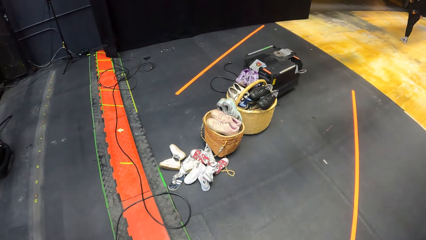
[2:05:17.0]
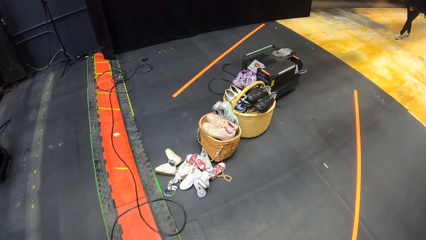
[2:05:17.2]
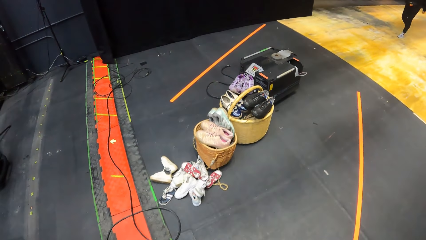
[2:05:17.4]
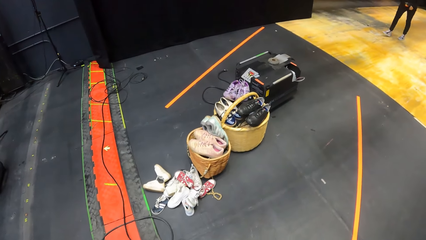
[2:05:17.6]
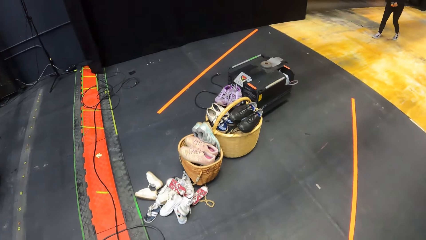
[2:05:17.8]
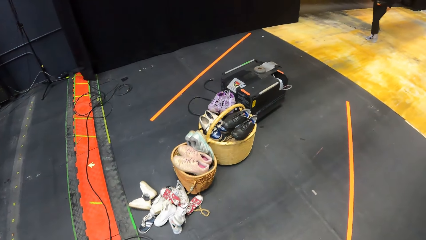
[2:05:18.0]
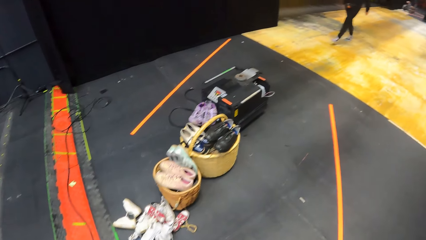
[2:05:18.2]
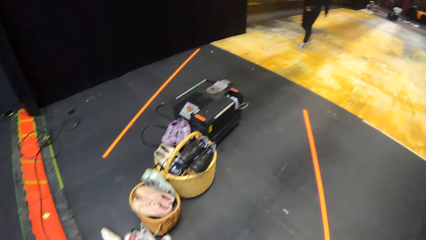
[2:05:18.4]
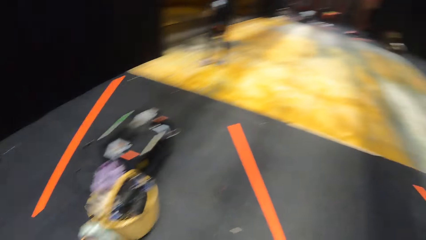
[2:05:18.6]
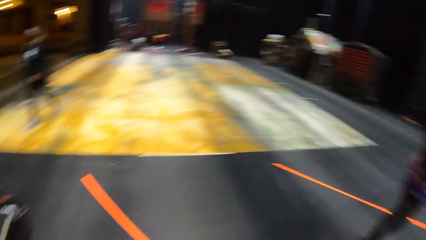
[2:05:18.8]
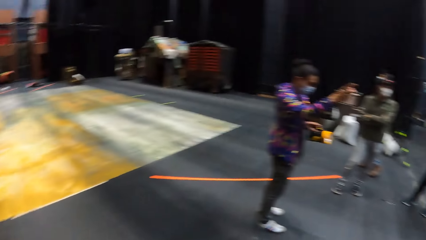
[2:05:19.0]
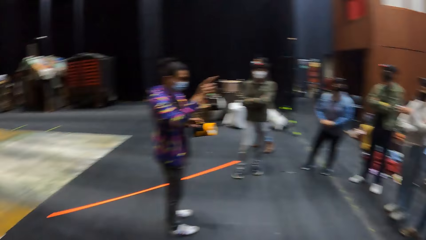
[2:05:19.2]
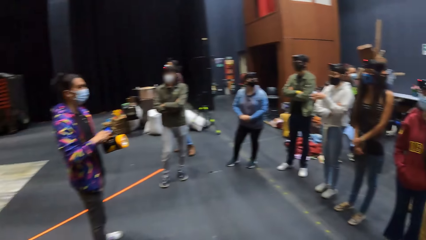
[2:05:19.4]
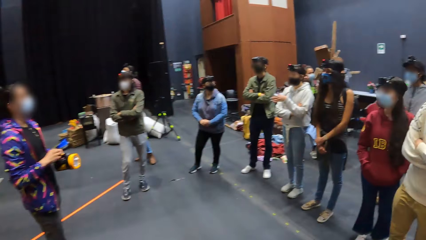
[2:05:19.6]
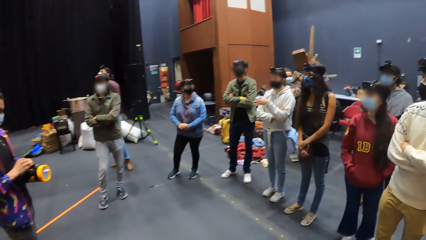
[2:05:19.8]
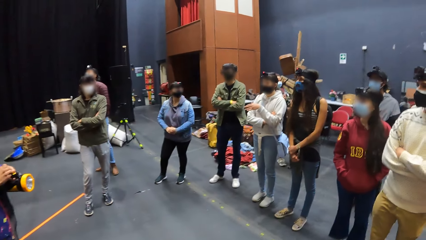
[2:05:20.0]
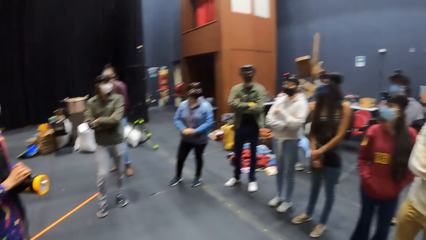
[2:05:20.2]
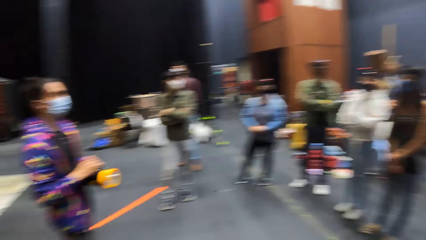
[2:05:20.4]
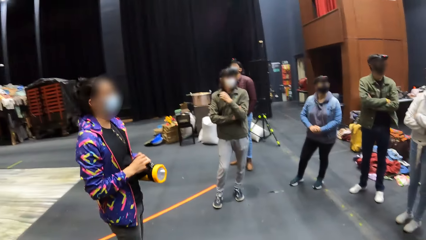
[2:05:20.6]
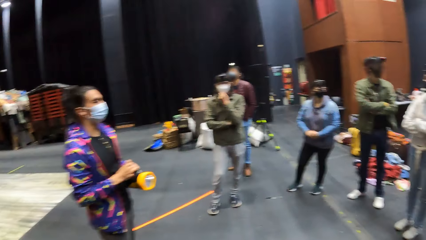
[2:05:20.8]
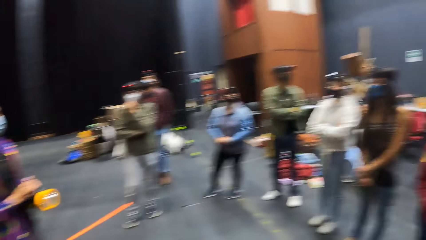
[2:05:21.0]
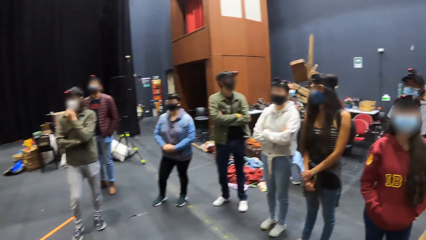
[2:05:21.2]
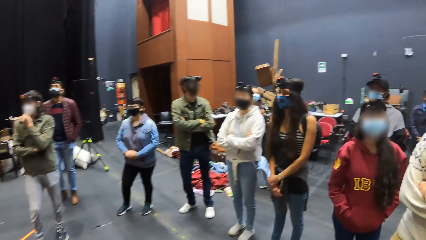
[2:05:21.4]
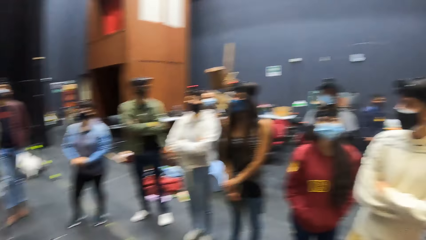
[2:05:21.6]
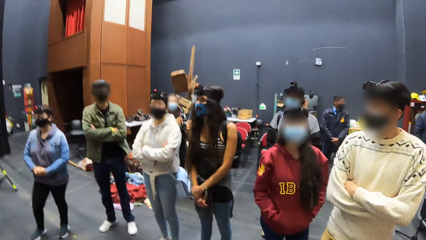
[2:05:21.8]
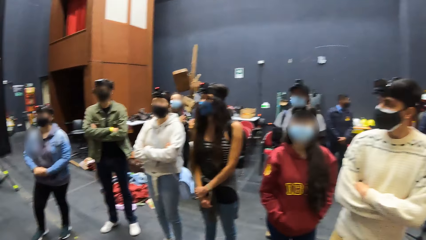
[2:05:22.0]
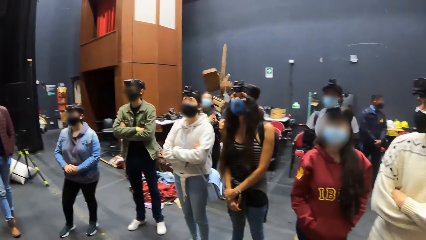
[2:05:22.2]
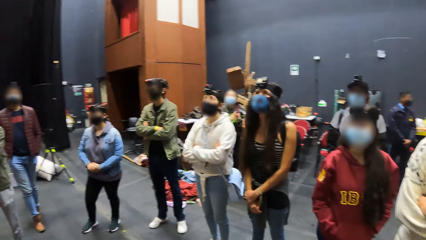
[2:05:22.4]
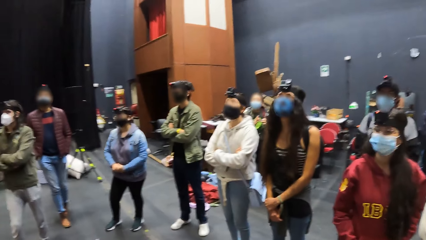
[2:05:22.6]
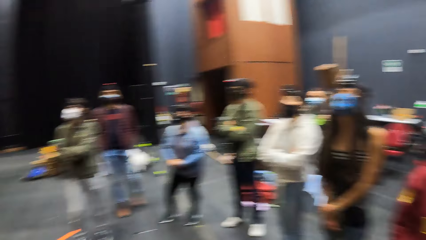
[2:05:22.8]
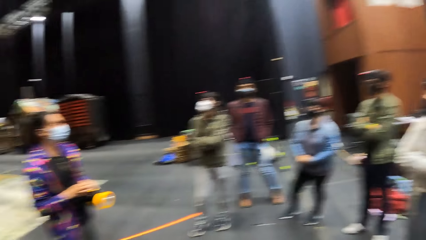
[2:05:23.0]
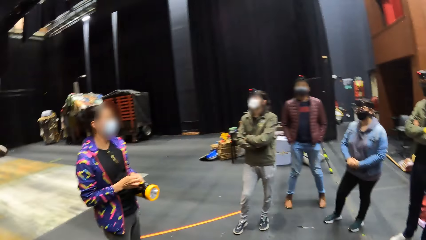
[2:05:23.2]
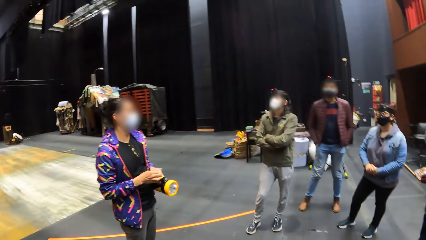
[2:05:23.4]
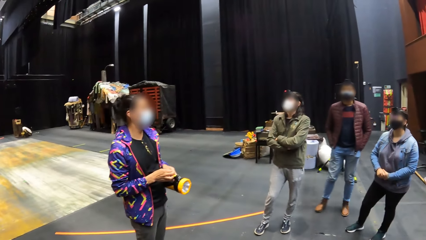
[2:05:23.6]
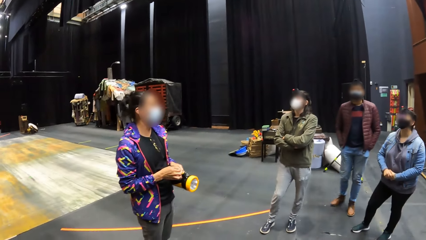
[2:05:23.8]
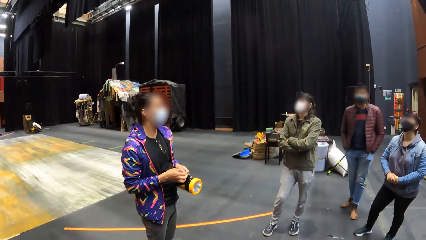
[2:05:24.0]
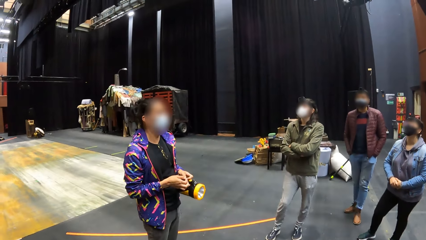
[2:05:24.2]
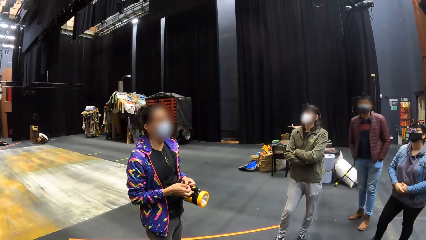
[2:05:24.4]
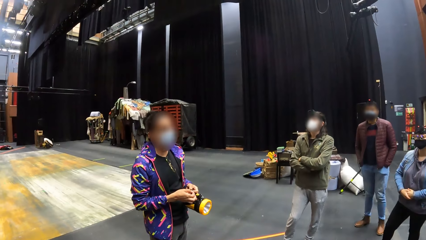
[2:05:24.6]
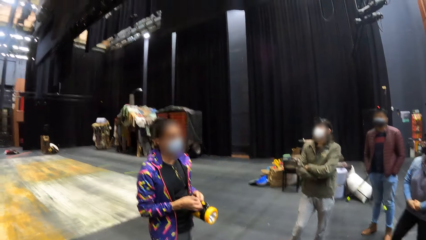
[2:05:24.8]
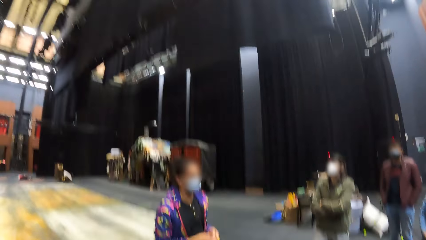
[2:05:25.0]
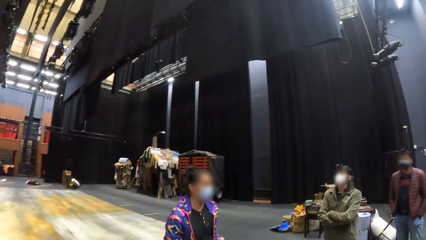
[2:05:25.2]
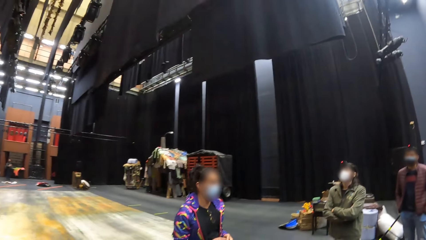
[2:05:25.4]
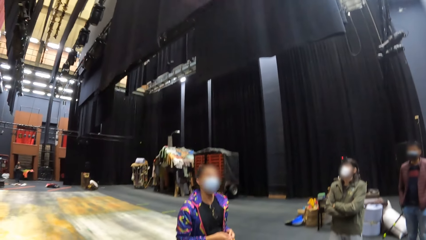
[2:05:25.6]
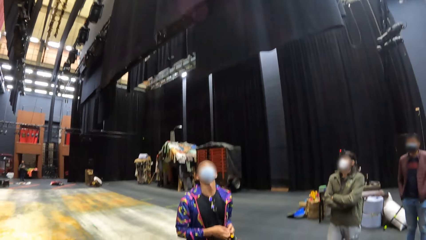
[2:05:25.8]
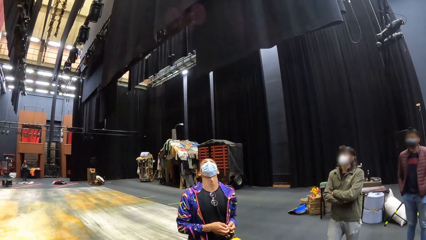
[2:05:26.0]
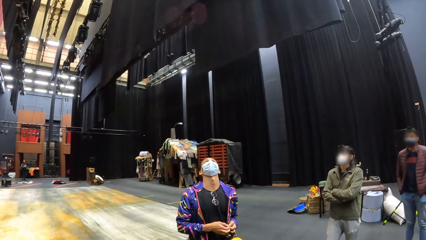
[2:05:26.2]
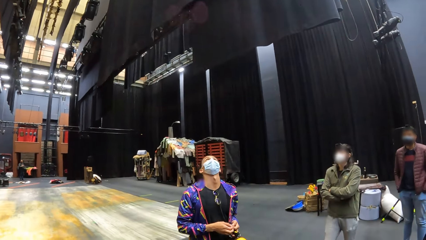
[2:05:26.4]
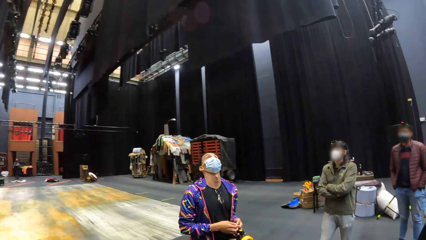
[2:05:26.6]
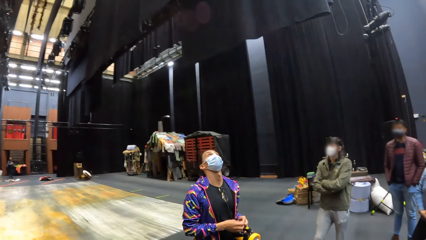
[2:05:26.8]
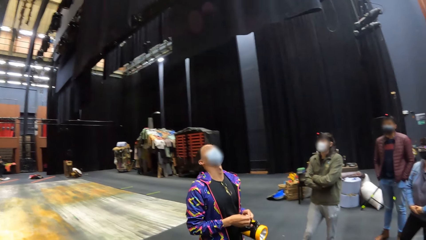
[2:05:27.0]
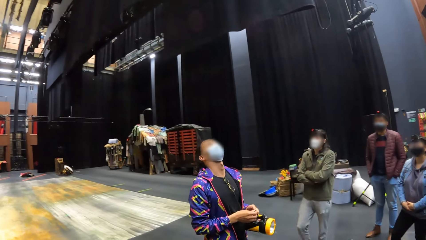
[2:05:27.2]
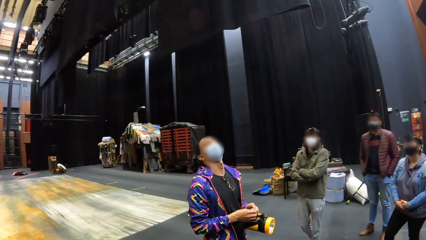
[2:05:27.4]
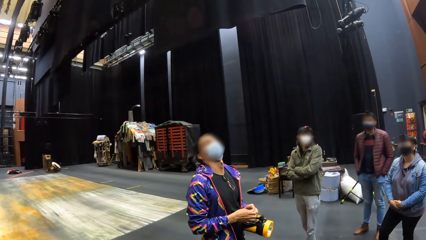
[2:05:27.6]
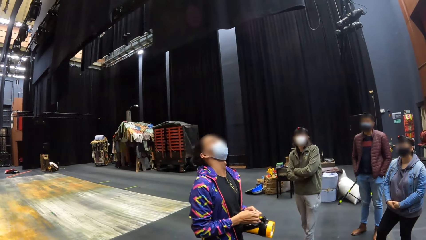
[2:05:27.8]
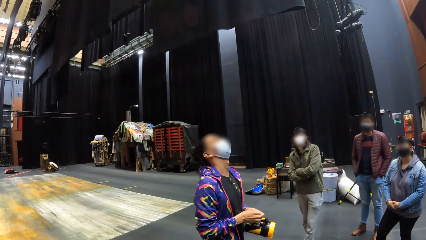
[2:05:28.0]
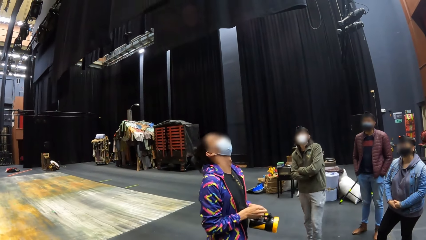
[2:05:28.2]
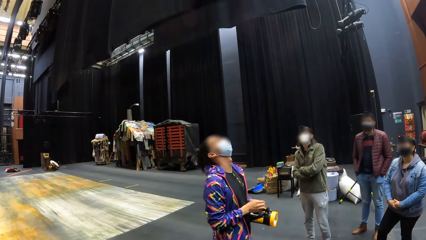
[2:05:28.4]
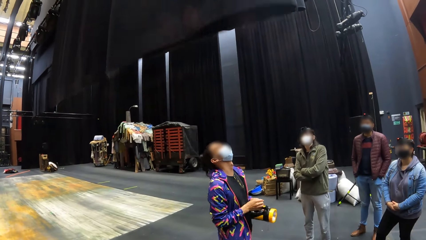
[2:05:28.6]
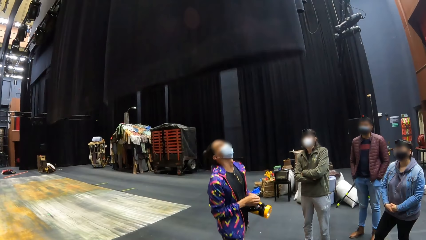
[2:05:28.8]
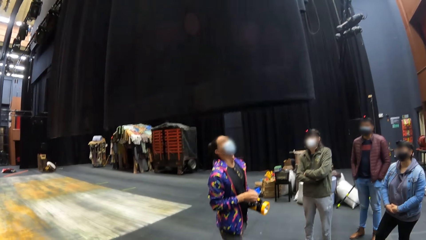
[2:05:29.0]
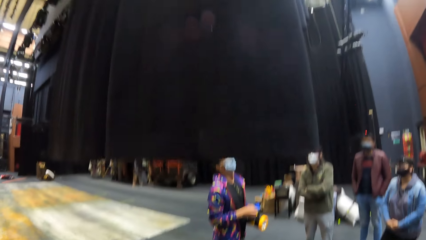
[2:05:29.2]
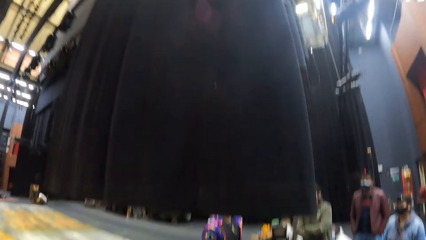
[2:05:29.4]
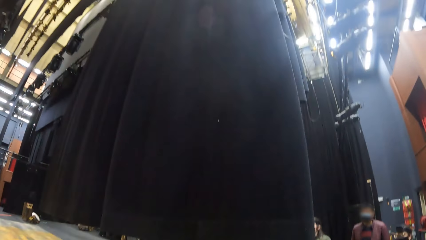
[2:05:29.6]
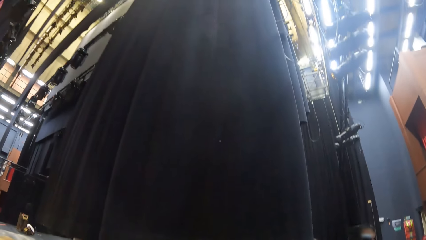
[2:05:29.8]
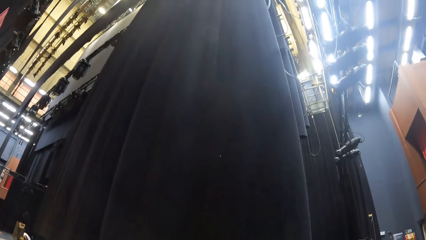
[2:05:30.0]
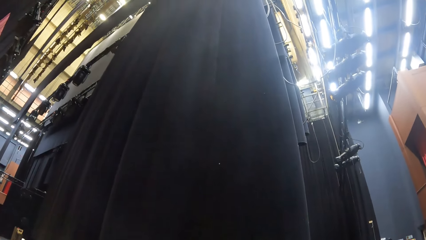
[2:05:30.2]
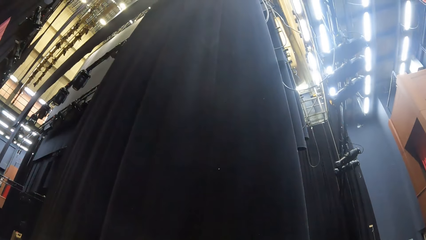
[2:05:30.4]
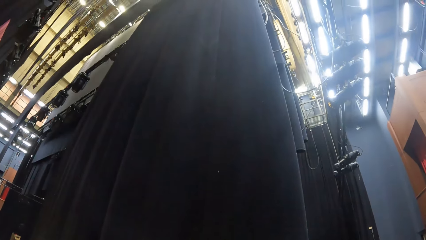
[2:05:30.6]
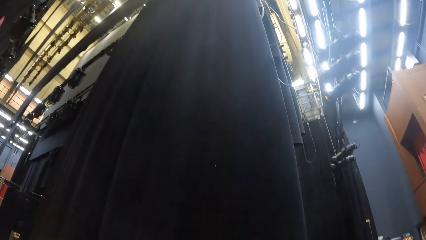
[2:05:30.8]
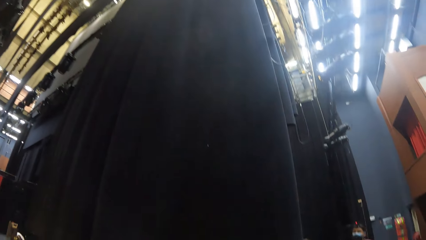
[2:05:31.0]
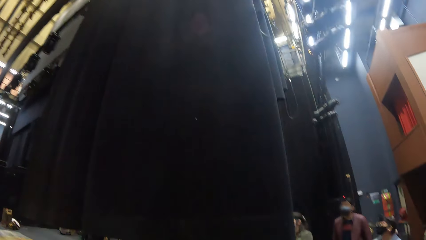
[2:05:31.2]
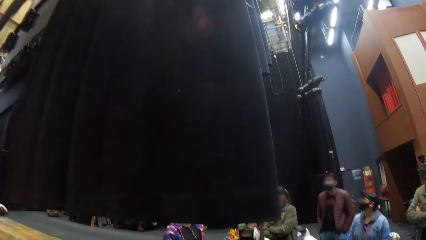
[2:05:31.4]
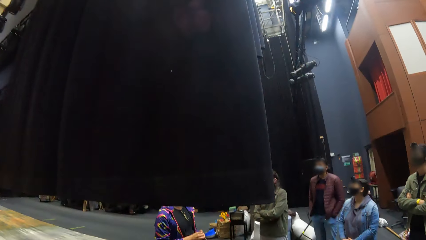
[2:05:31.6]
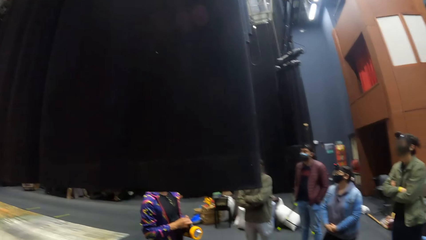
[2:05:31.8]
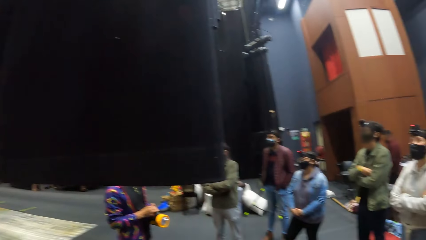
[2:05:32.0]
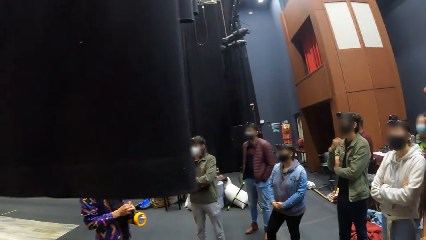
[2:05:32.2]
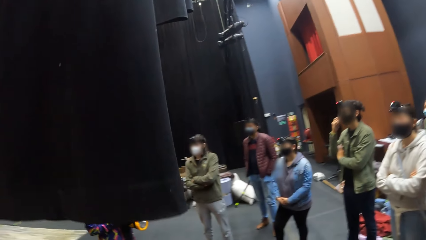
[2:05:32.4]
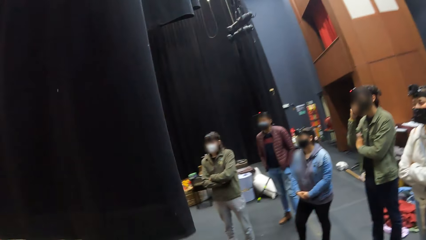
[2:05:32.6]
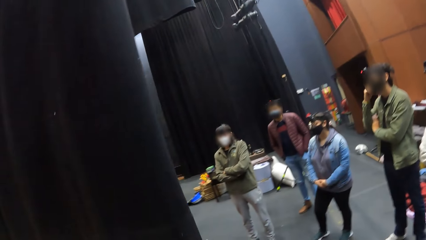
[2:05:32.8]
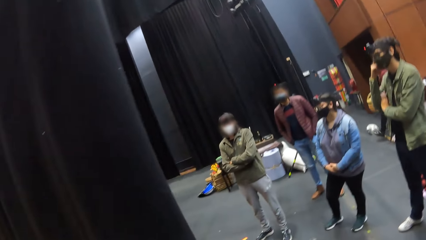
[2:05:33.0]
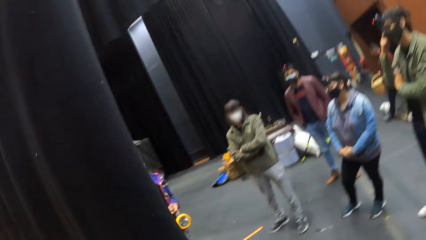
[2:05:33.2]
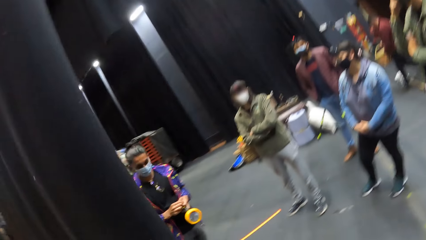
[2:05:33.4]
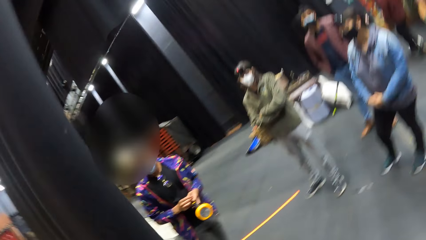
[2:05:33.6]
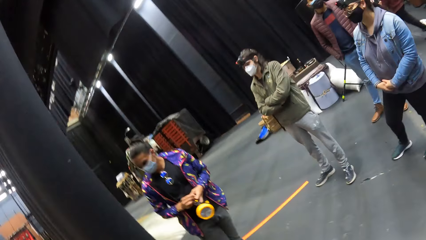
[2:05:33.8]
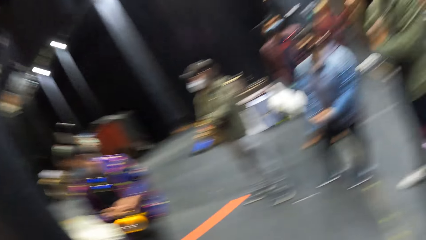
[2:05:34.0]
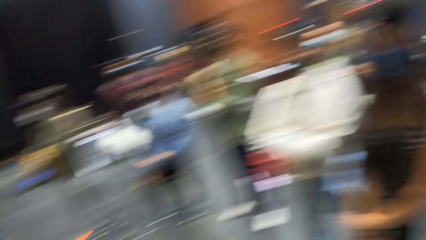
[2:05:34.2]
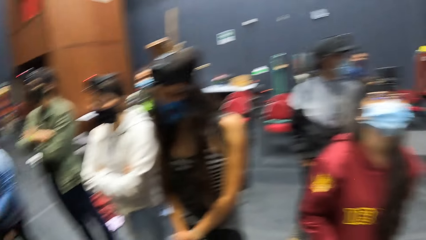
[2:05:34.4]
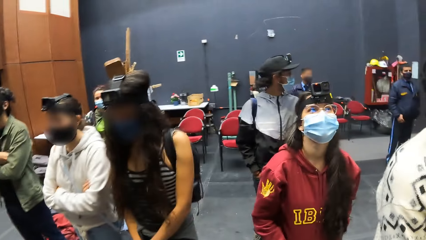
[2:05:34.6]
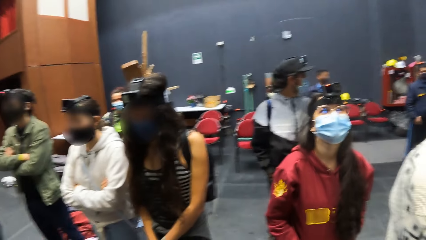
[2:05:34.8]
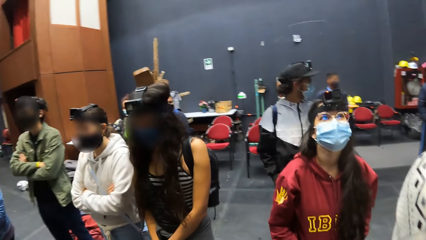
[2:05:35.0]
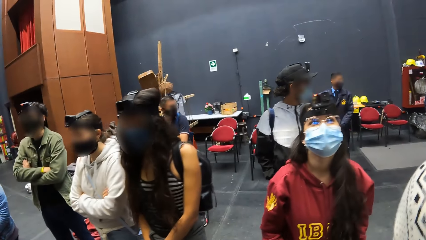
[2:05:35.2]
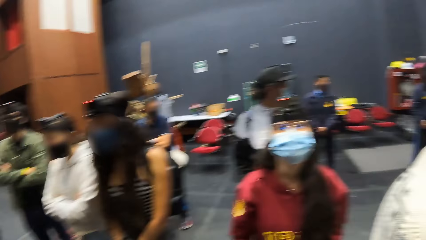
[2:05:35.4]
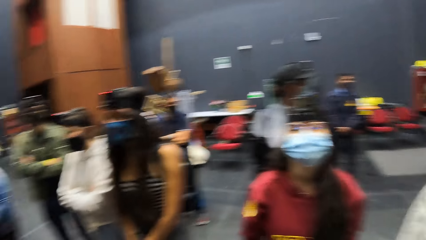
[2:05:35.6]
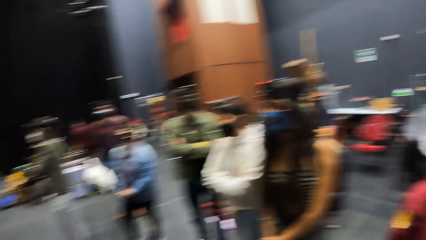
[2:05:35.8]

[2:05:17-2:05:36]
The man gestures with his right hand. The man looks at the ceiling in the room.
